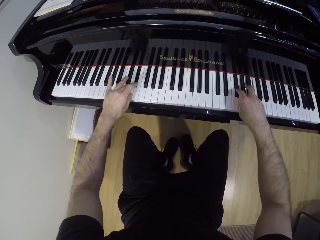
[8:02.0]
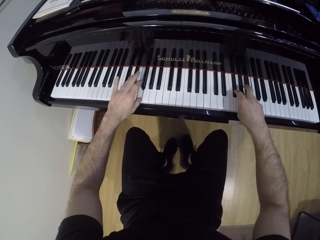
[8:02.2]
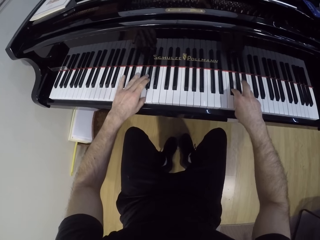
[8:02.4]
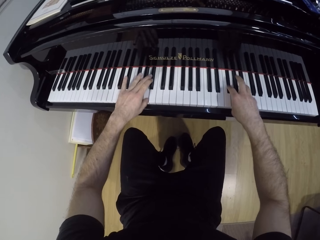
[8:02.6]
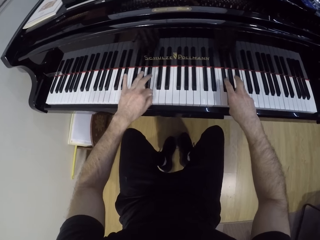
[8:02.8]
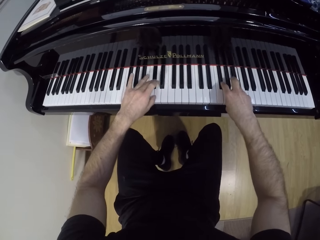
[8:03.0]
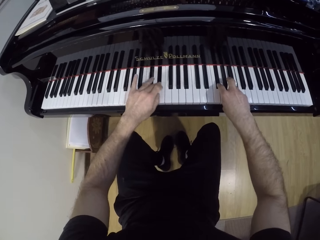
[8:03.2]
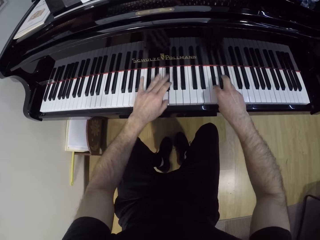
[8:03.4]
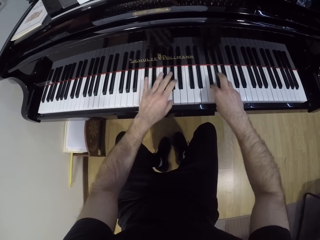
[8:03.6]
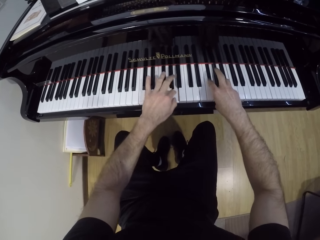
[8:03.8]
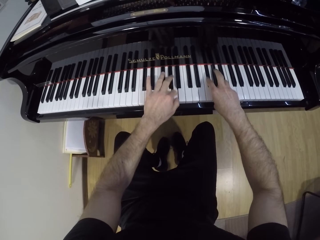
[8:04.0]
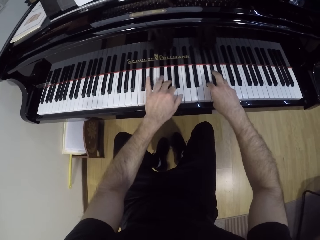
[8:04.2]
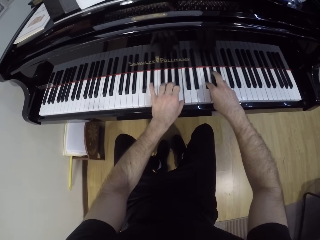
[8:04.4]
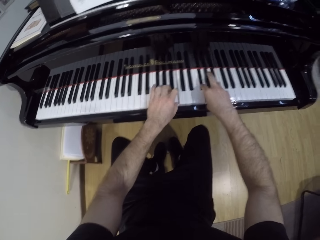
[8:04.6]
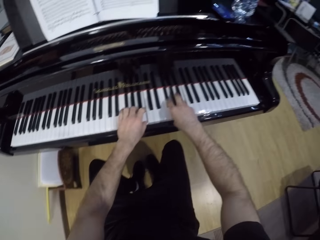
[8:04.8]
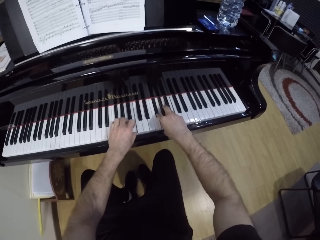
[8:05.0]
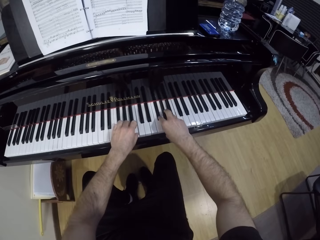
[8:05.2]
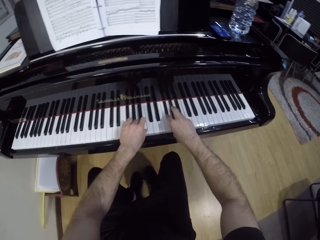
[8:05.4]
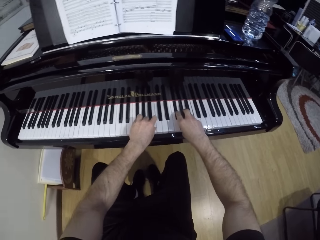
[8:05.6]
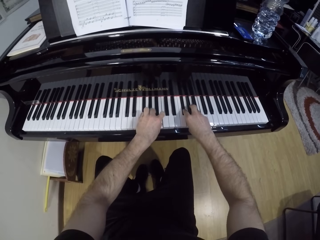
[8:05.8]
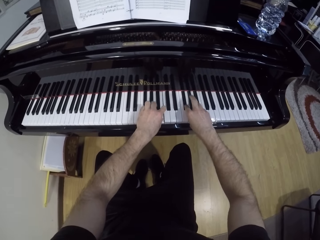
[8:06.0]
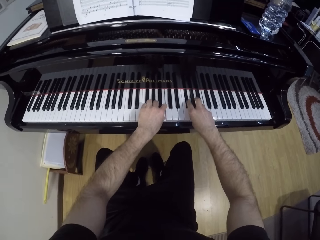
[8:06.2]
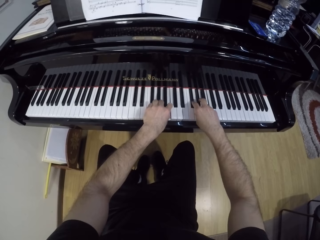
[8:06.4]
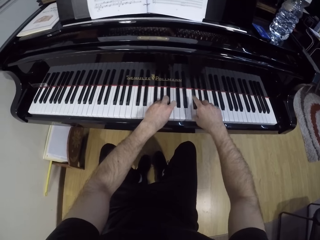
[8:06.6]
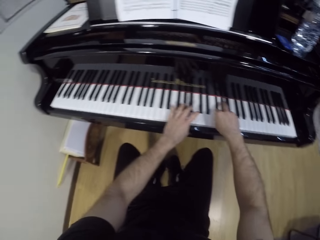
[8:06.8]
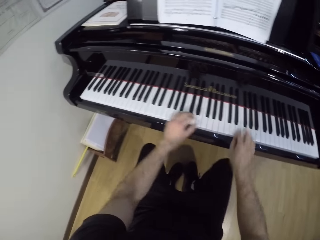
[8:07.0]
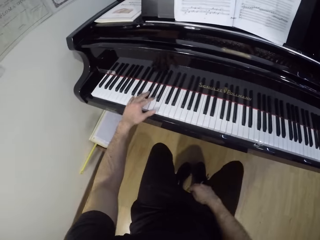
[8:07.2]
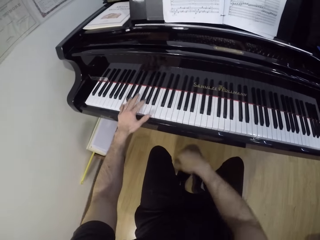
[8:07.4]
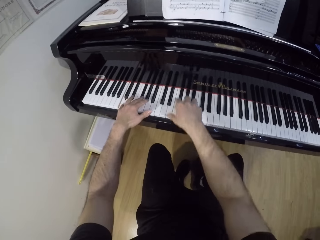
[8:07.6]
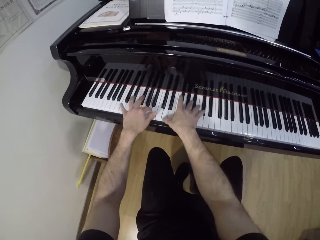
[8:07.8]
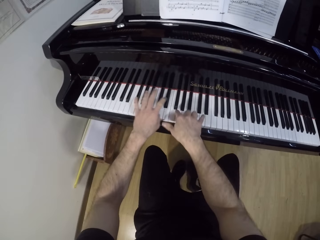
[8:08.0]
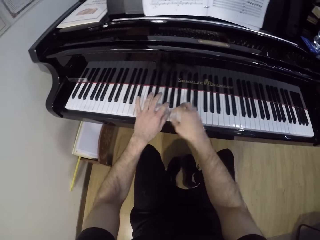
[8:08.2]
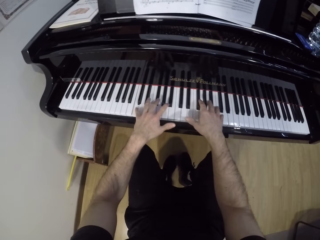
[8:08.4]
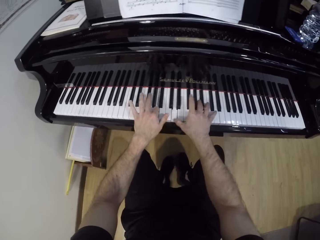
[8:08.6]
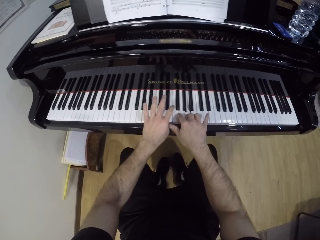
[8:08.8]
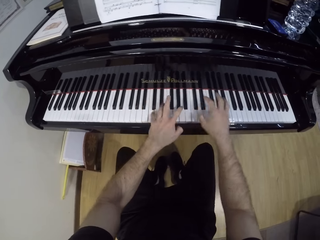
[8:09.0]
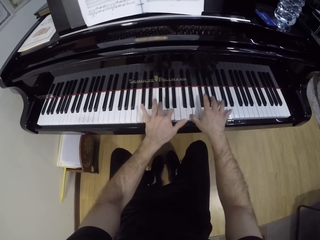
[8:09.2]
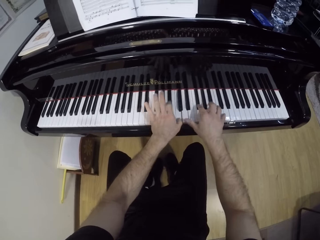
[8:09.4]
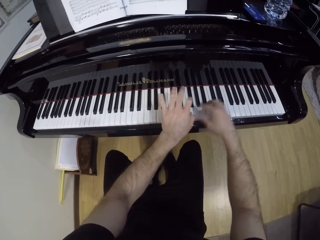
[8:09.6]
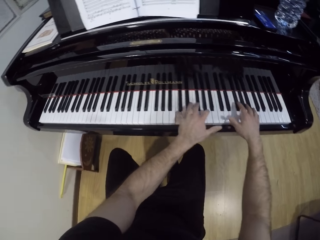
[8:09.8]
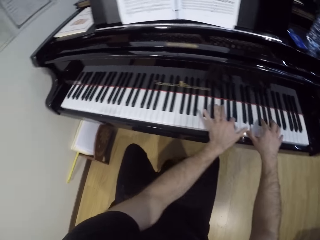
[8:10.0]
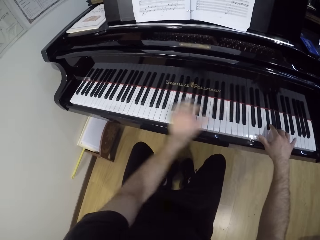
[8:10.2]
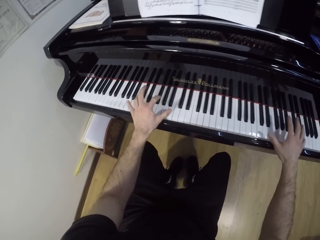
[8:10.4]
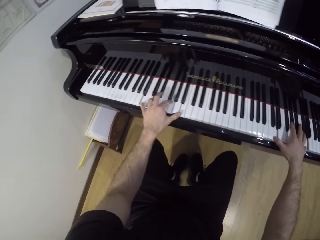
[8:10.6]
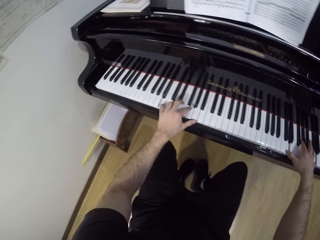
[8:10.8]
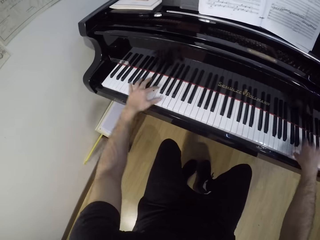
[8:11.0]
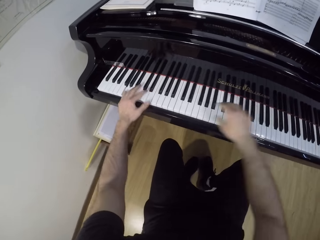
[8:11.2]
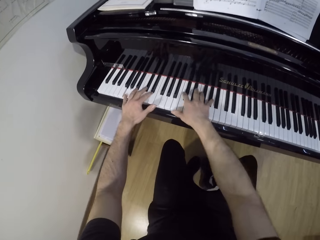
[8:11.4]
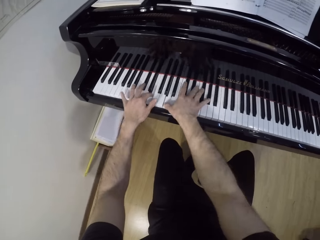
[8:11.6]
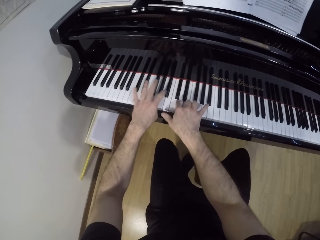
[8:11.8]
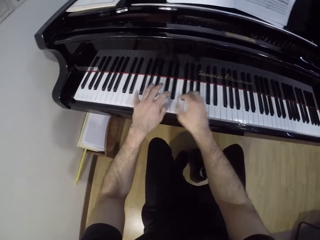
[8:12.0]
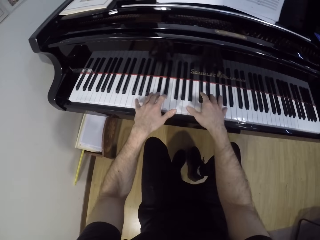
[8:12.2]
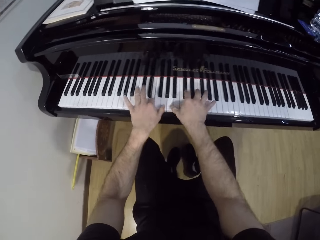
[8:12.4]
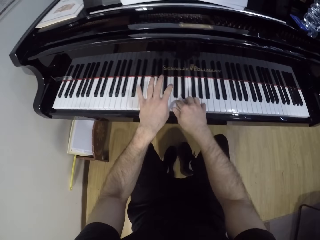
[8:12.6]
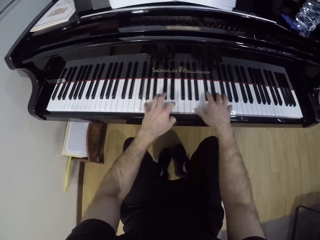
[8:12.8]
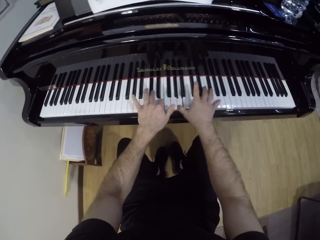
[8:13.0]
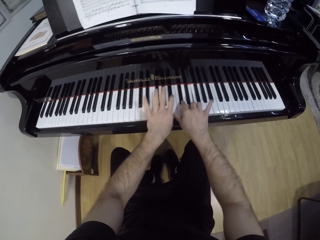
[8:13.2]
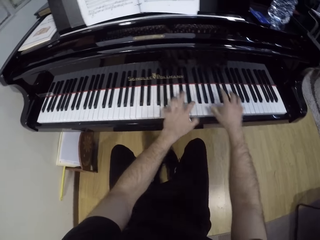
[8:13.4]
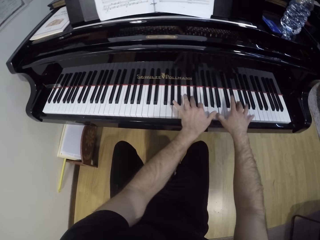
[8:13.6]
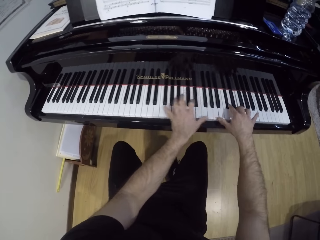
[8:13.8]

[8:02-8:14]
The camera wearer plays the piano with his left hand. He plays the piano with both hands.

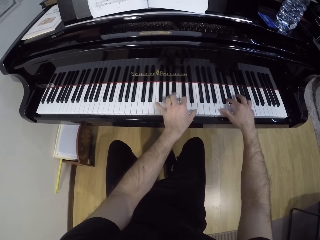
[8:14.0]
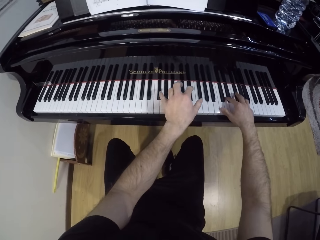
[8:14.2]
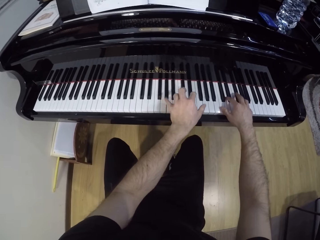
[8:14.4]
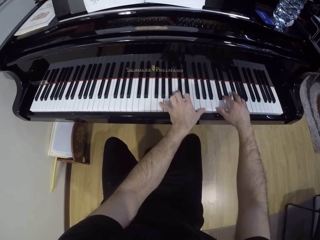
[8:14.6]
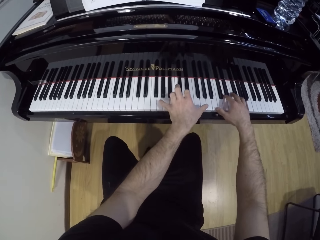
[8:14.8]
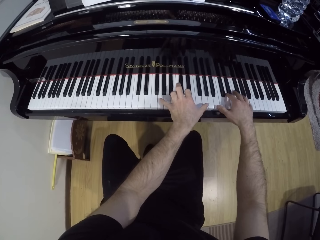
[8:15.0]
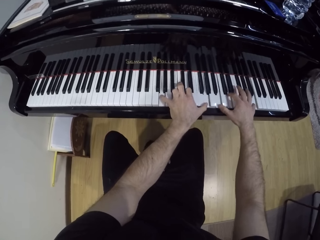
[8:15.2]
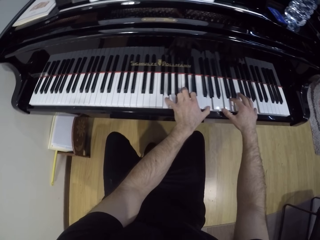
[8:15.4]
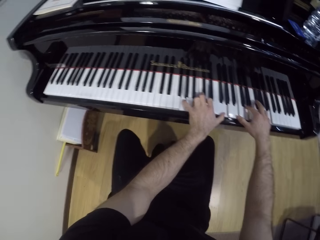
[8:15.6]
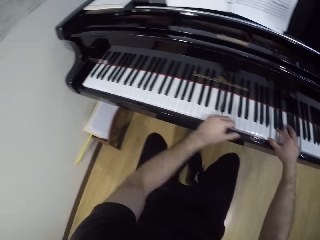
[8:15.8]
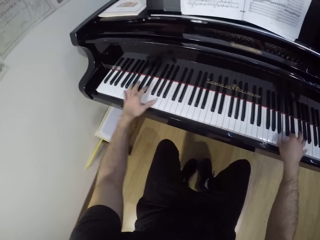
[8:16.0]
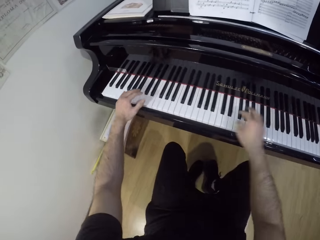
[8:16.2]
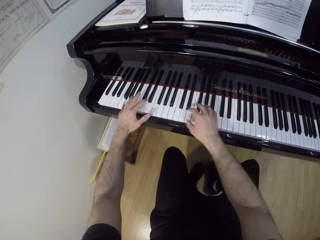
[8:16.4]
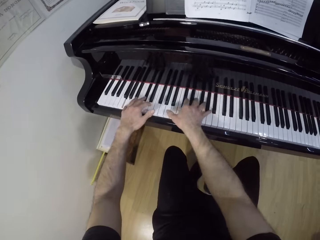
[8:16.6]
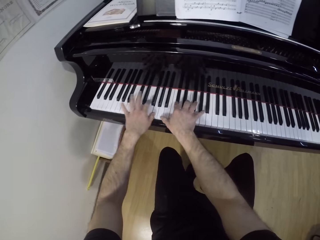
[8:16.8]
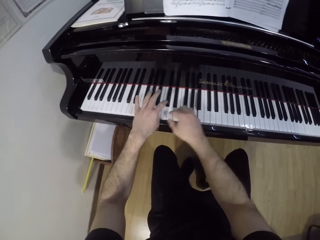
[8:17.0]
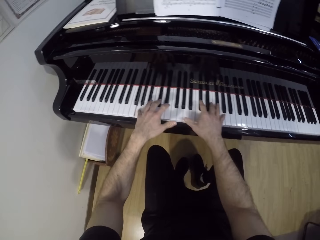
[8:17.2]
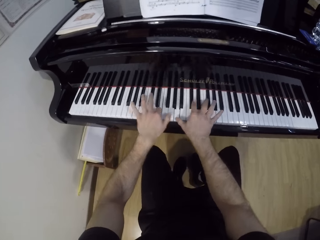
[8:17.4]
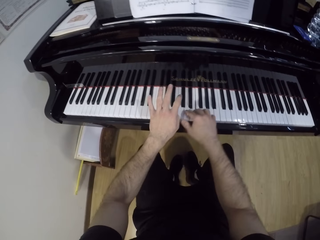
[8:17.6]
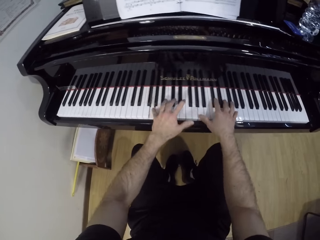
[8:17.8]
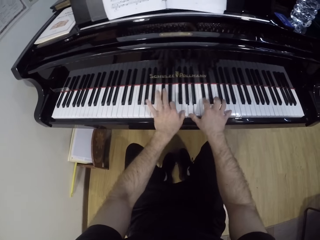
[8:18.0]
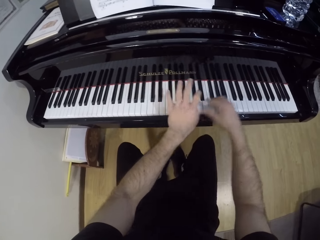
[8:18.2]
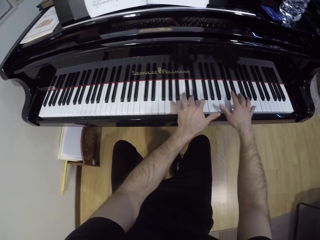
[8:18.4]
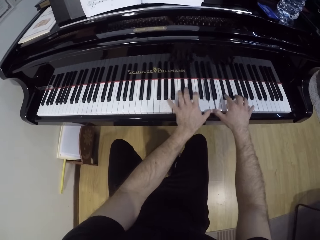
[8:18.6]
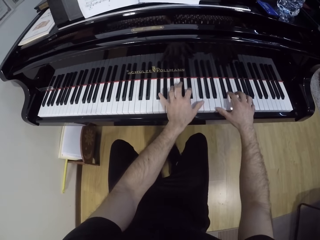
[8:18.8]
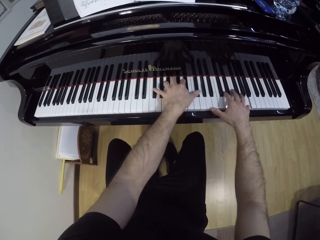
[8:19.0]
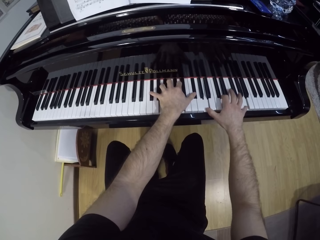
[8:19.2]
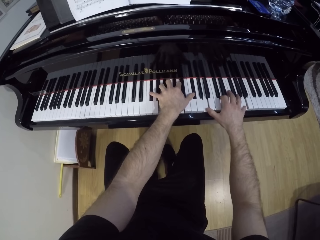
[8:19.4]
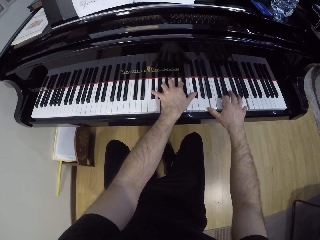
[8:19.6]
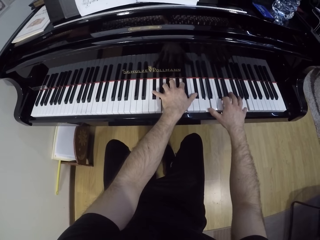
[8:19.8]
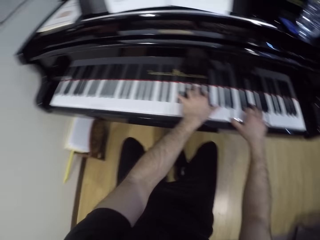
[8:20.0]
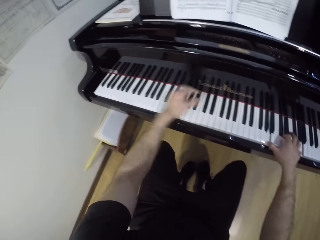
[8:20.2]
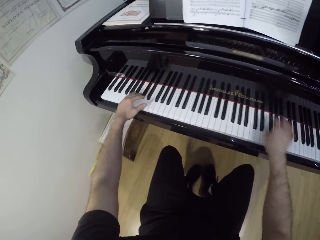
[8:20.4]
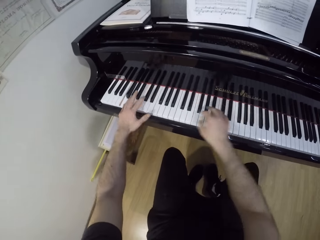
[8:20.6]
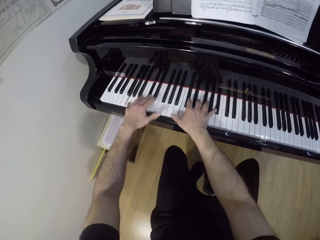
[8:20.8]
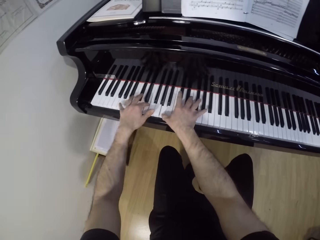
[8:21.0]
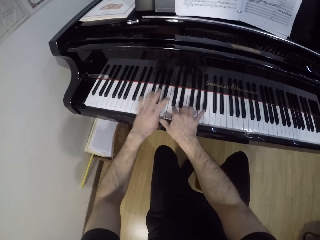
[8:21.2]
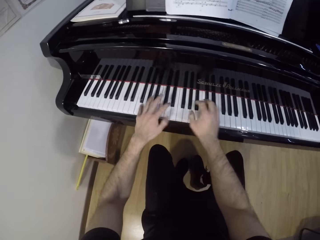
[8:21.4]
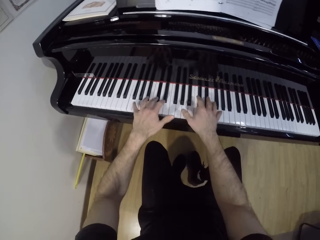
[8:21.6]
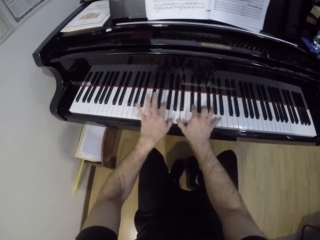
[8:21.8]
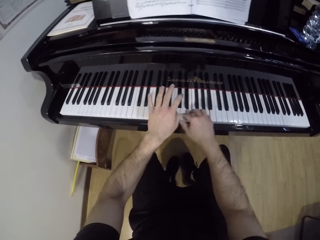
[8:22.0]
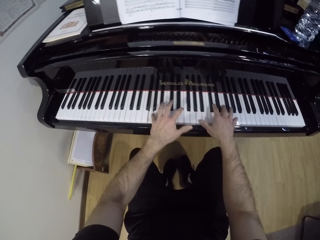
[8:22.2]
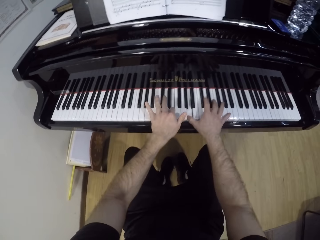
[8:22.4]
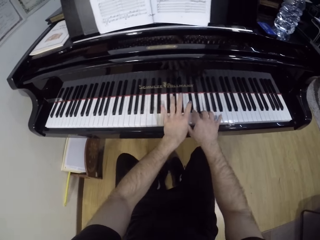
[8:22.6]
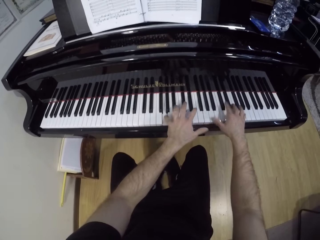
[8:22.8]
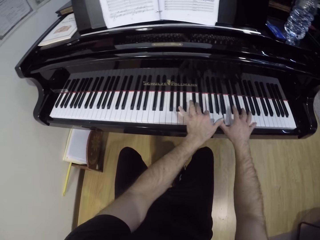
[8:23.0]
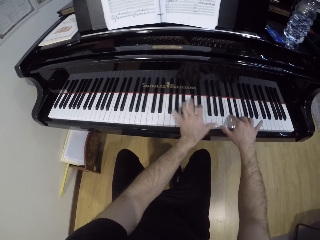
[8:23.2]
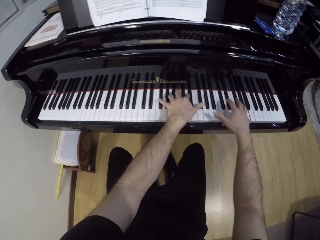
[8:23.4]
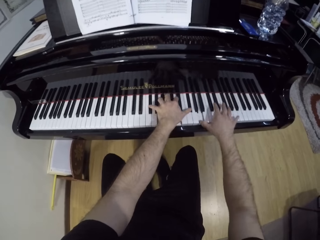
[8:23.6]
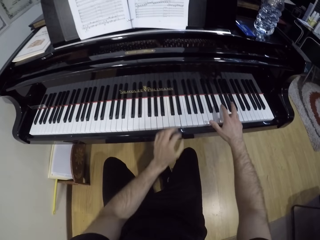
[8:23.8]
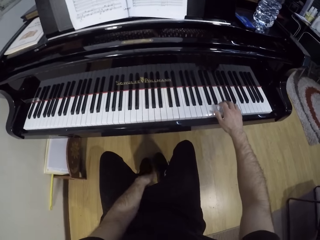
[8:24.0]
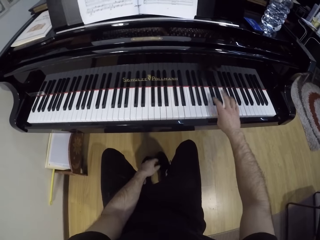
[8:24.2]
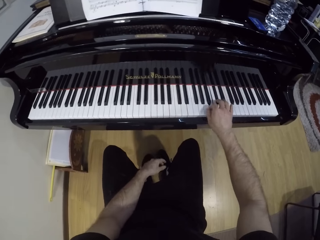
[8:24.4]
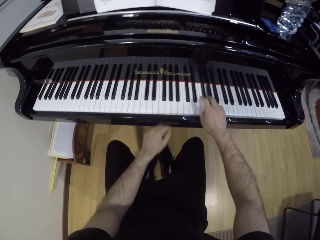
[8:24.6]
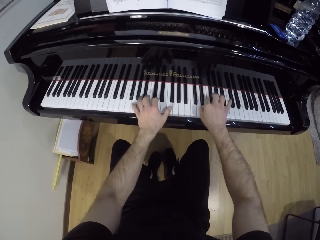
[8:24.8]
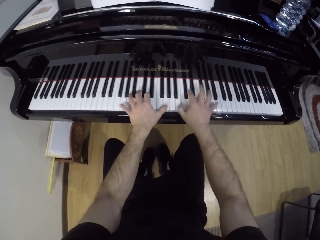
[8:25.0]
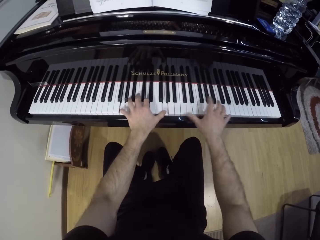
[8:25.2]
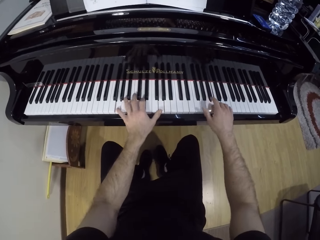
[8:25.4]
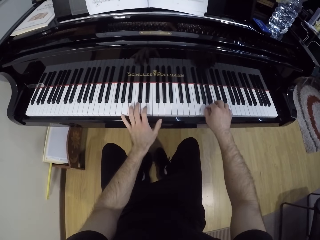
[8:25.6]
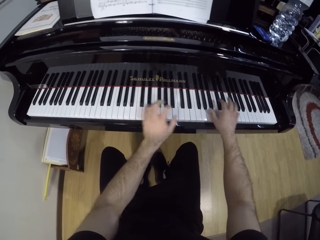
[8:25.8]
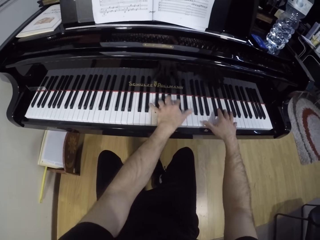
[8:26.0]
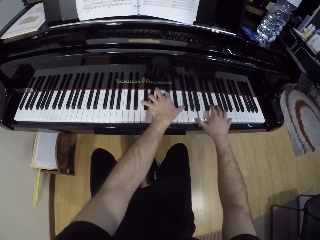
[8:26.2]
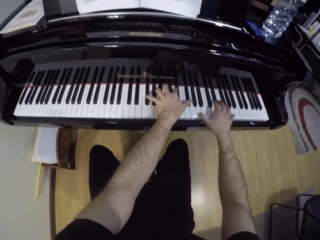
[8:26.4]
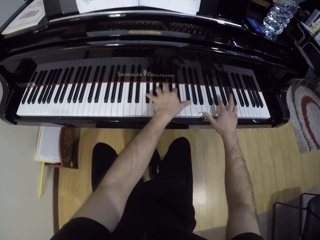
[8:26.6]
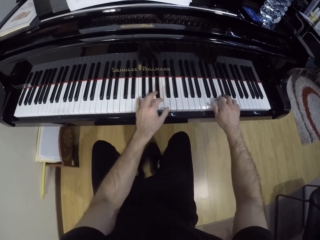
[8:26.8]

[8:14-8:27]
The camera wearer plays the piano with his right hand. He plays the piano with both hands.
